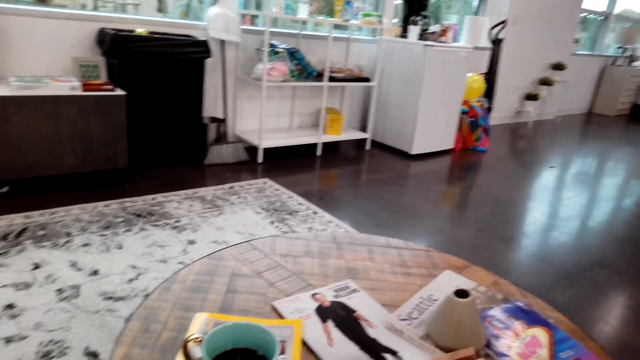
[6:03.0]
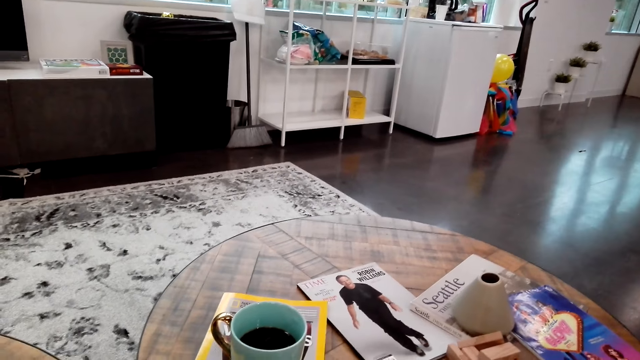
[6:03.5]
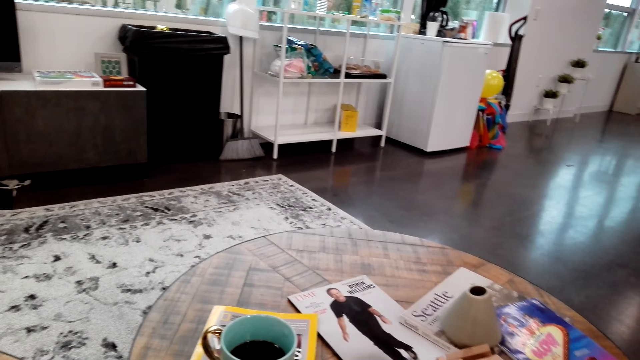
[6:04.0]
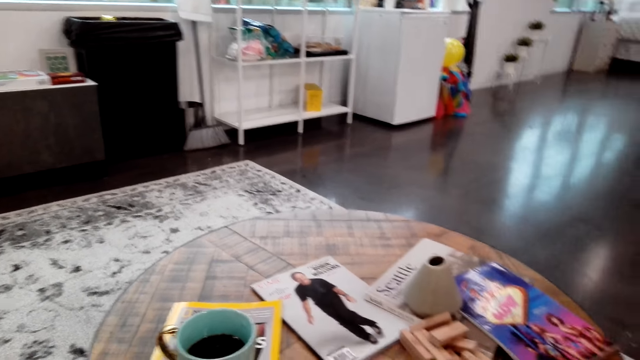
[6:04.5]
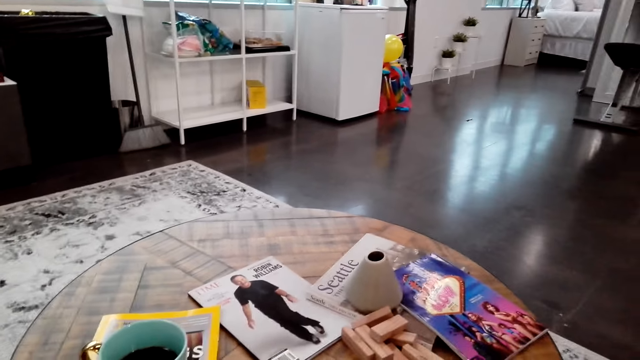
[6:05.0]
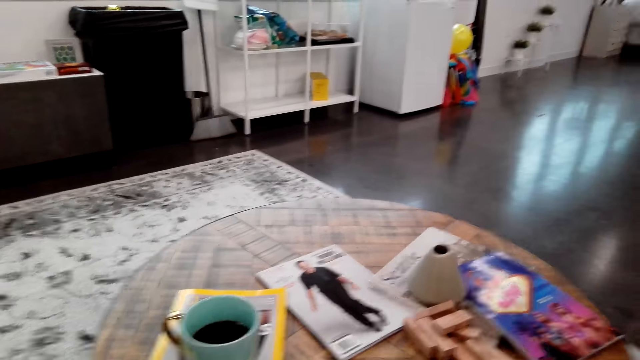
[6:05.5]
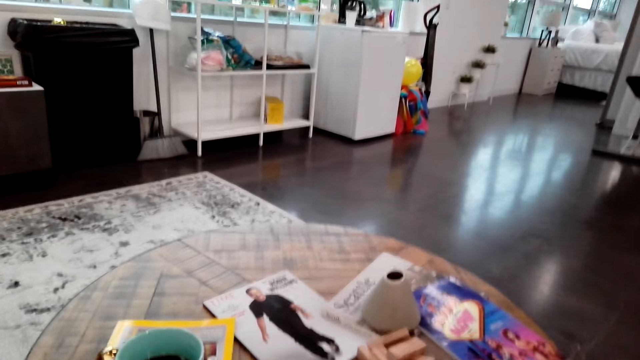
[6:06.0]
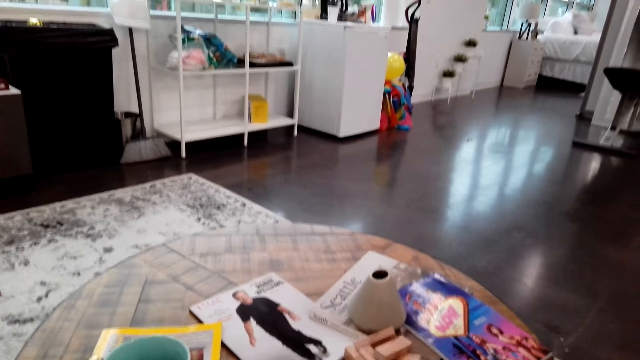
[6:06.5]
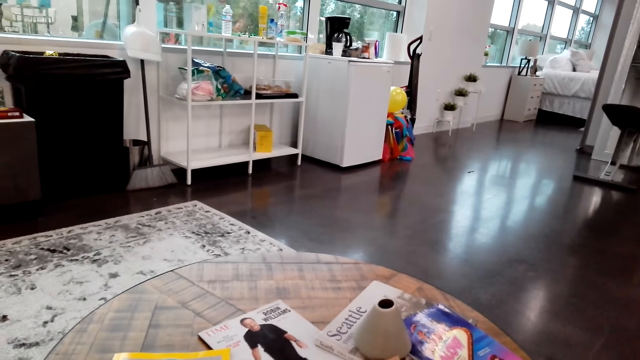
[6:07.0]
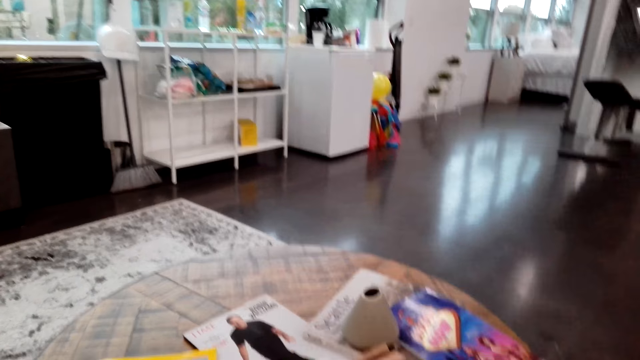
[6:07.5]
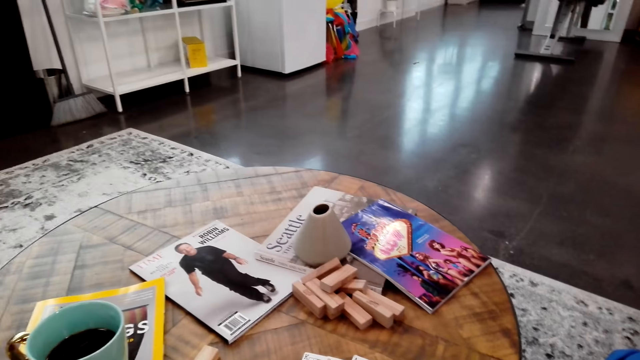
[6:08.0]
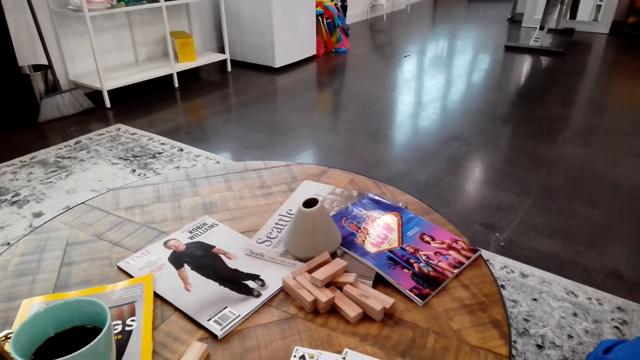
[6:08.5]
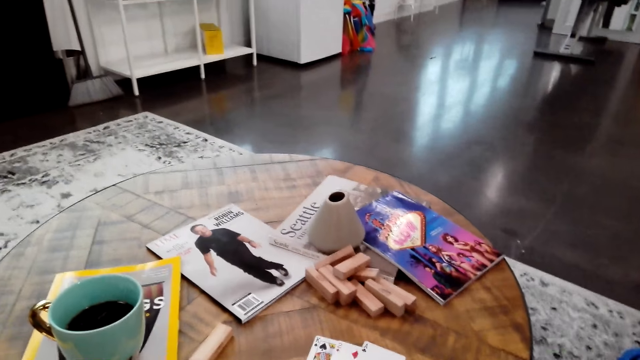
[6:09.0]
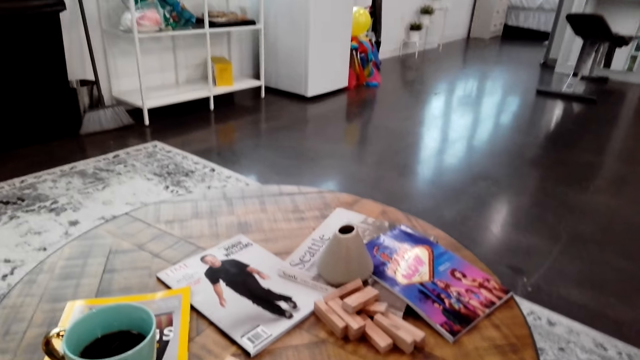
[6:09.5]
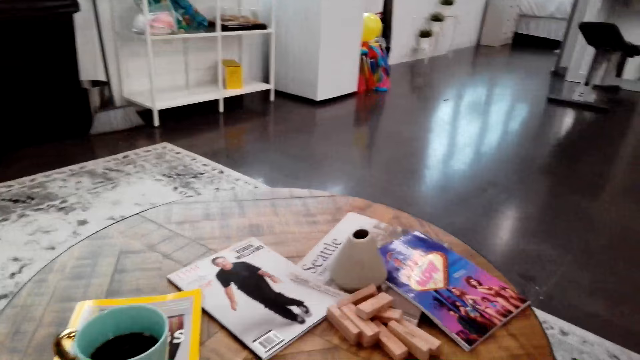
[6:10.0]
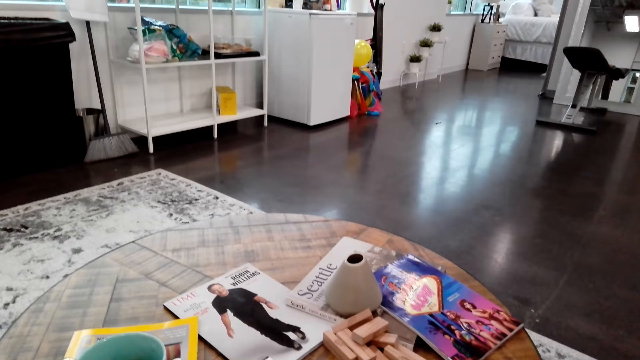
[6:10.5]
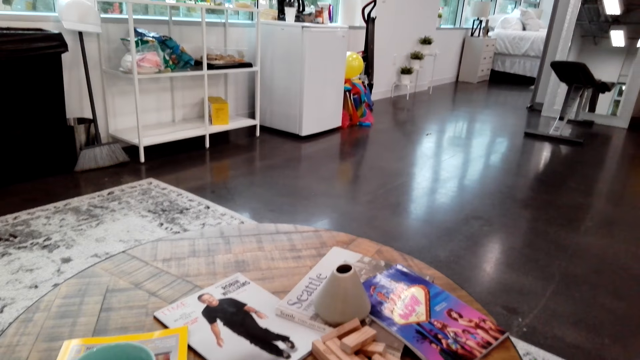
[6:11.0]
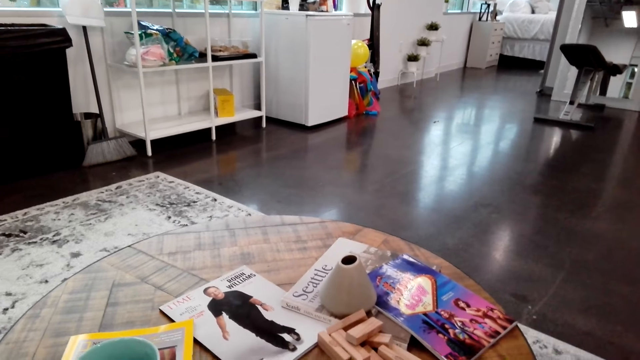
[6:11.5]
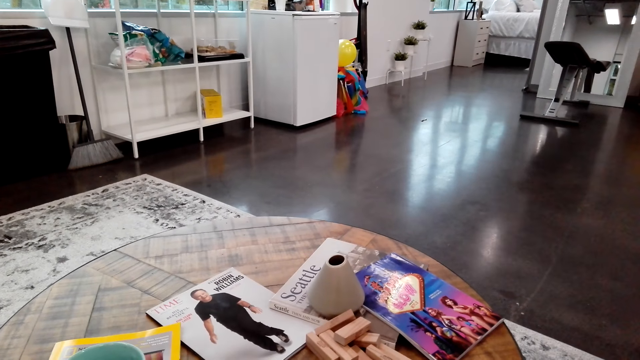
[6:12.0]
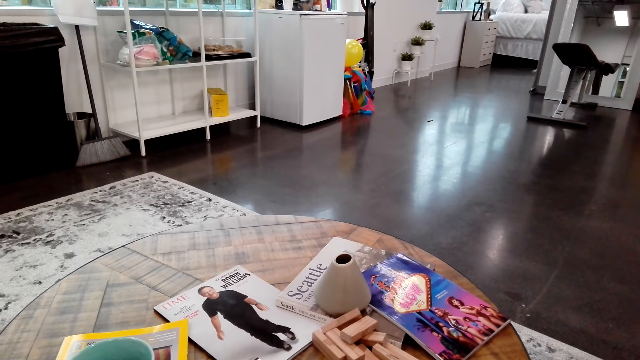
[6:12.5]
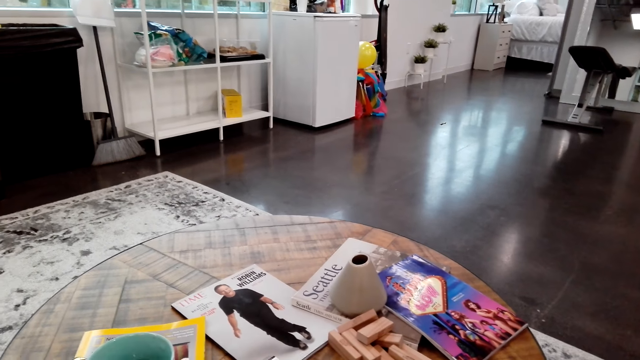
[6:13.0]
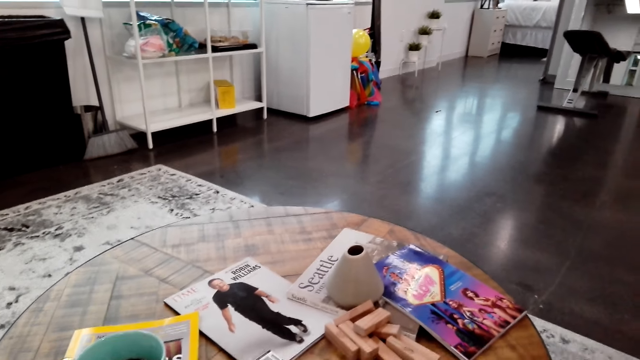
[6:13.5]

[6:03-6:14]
The camera wearer looks at the table. They smile.

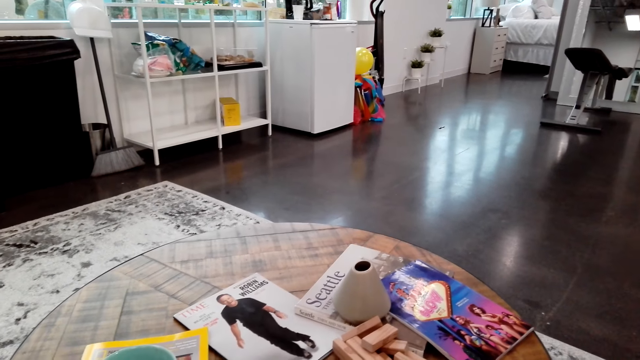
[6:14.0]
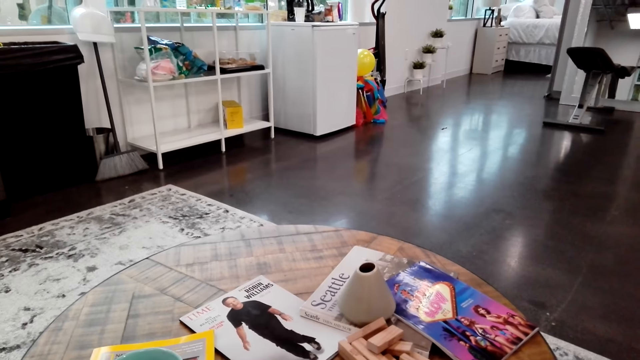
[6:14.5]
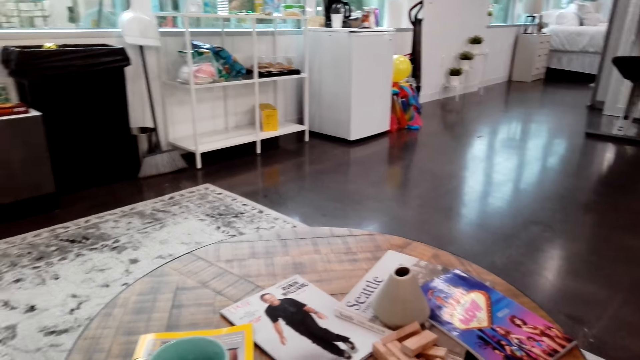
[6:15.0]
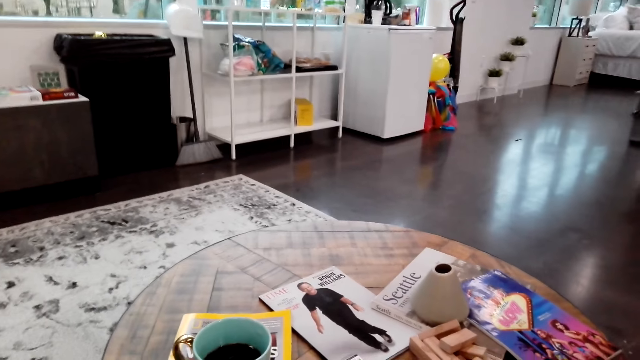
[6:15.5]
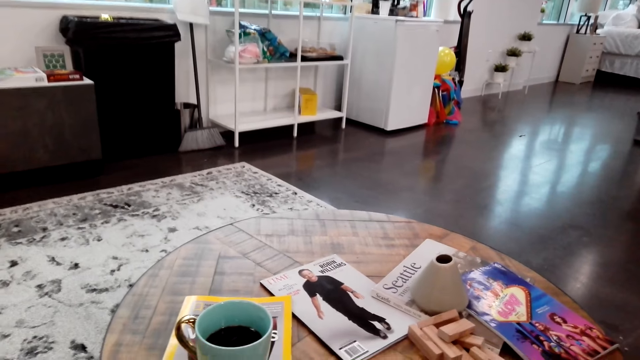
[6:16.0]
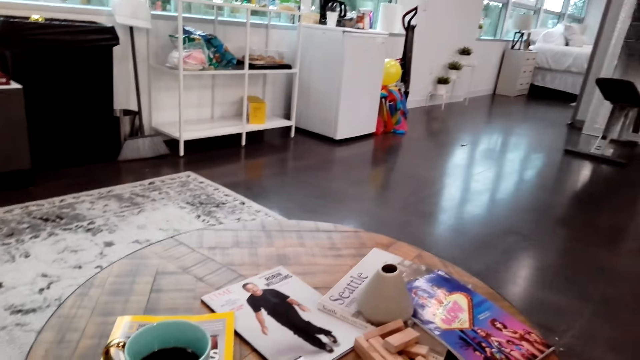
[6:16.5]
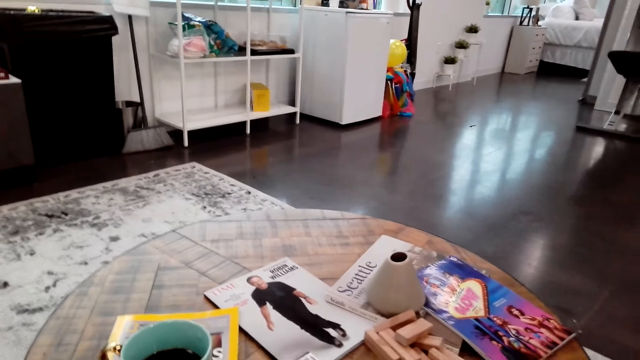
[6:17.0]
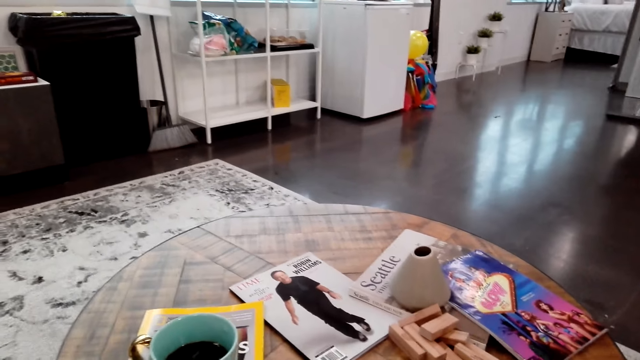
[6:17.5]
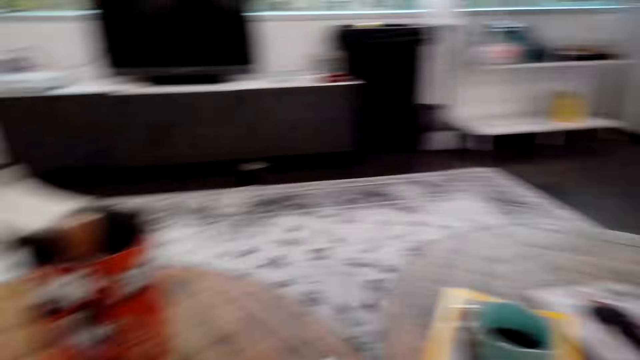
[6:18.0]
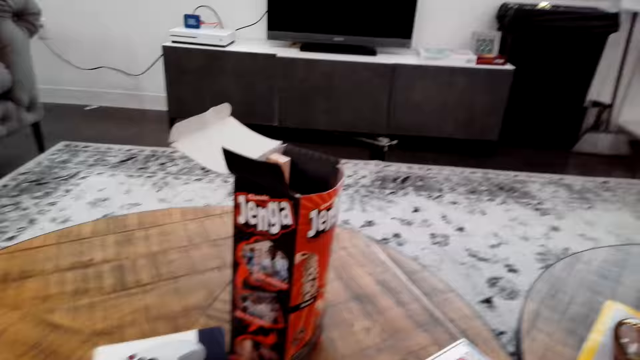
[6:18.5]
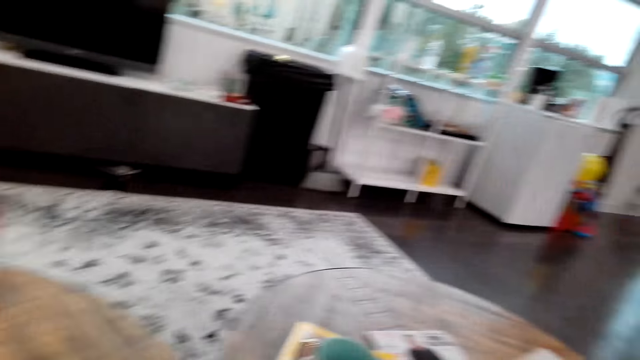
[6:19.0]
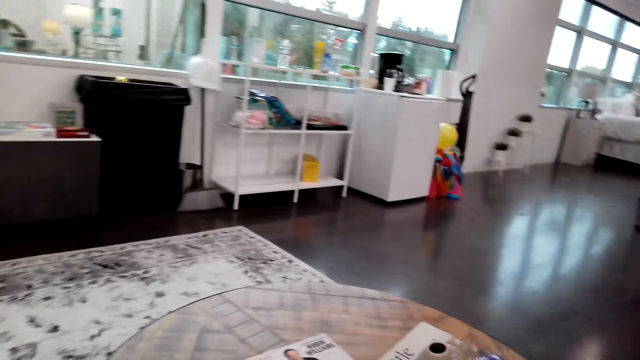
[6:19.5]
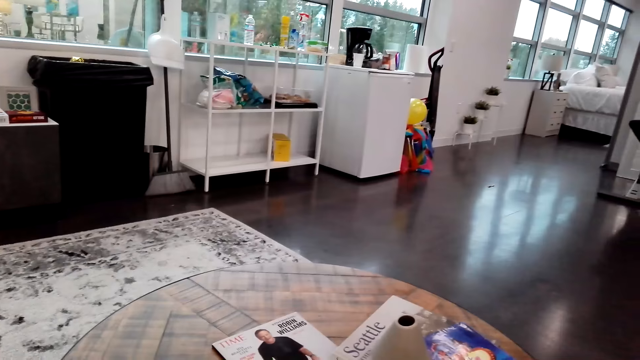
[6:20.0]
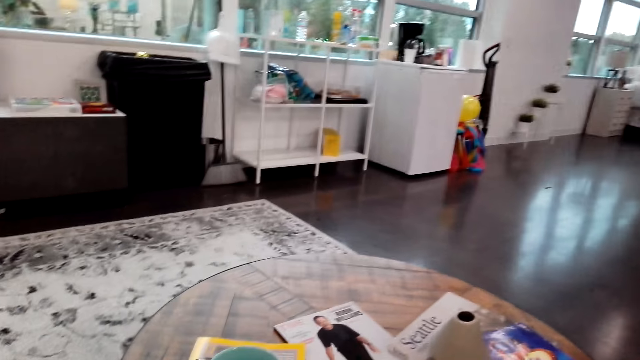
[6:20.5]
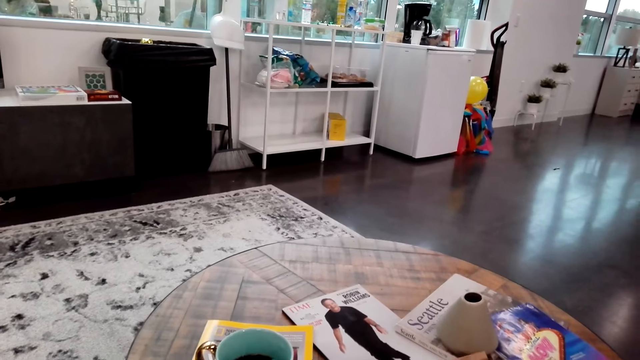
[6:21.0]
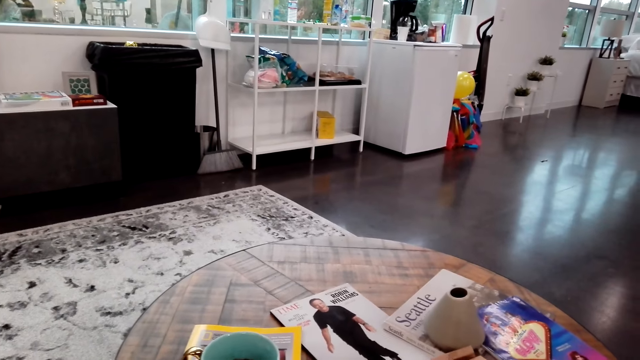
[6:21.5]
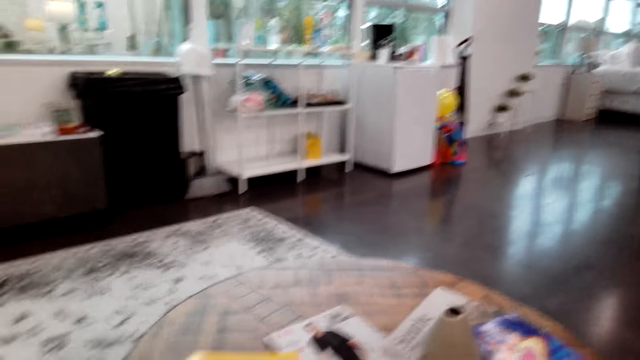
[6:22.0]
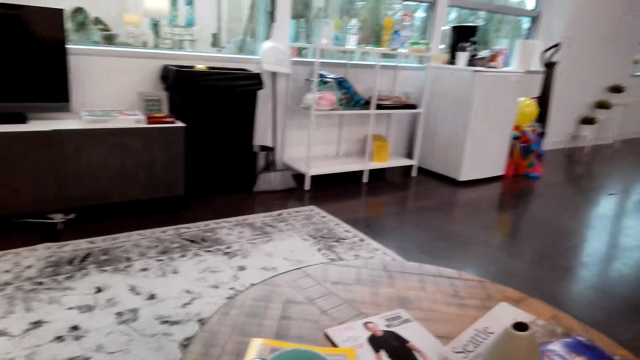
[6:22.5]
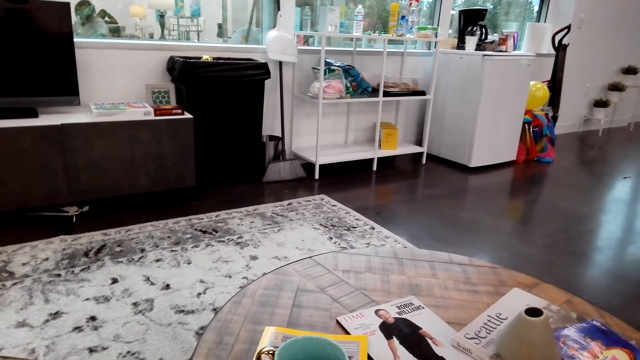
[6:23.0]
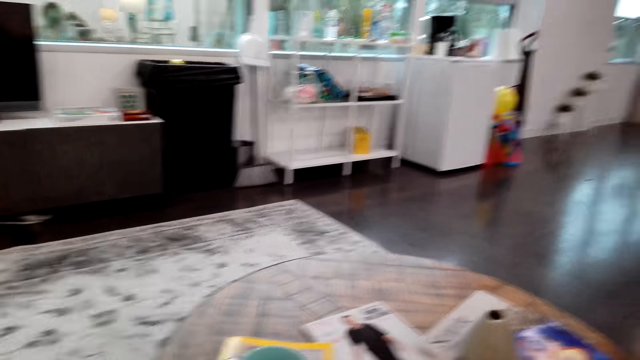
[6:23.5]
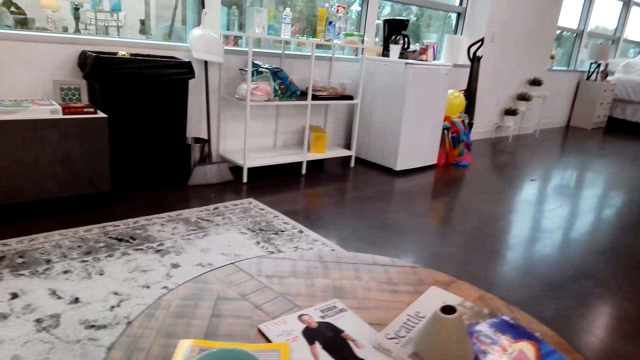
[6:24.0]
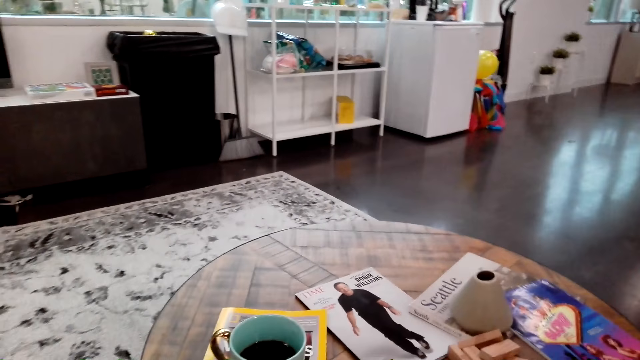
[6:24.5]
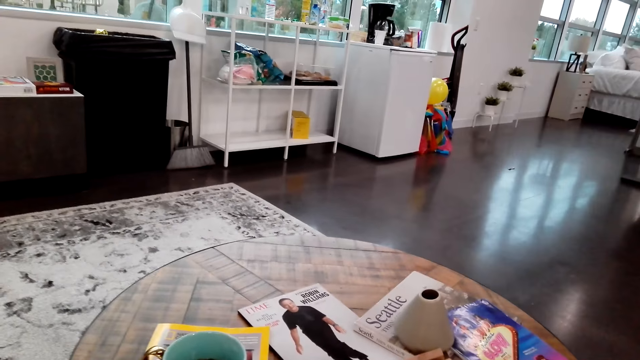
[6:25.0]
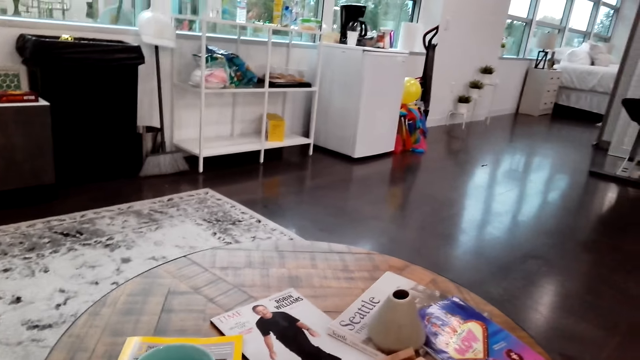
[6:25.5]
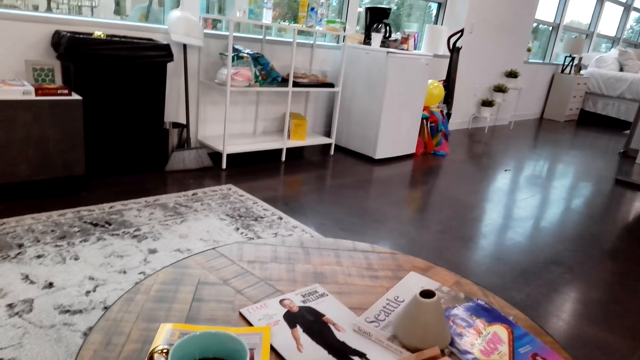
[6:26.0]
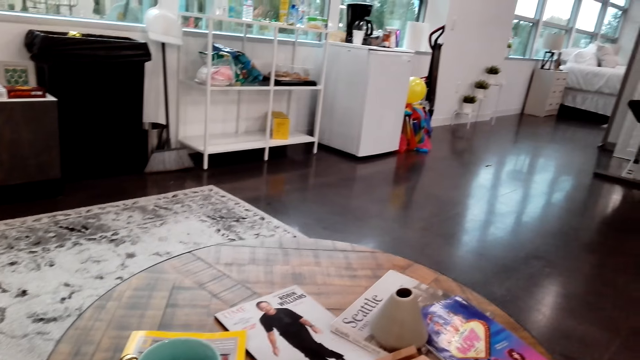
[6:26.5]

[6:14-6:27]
A woman speaks to the camera wearer. The camera wearer coughs. They look around. They speak.
